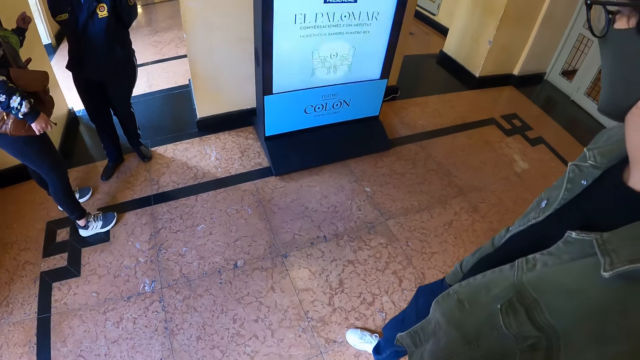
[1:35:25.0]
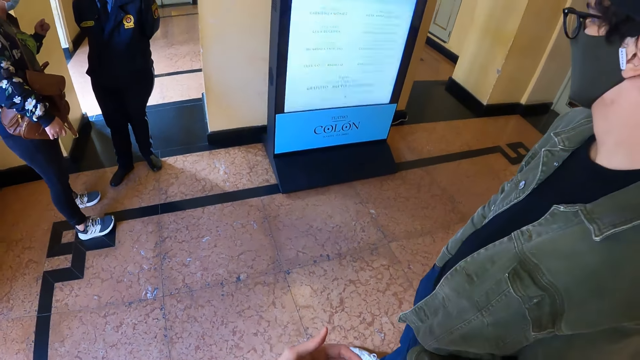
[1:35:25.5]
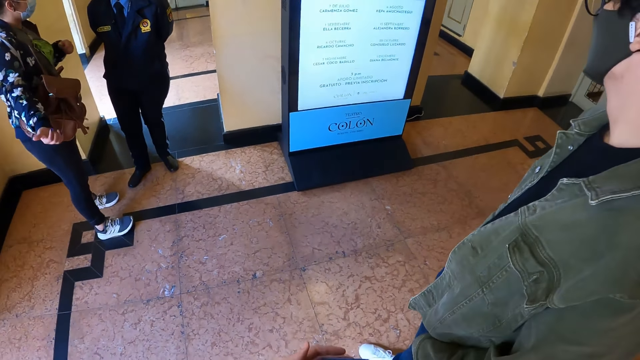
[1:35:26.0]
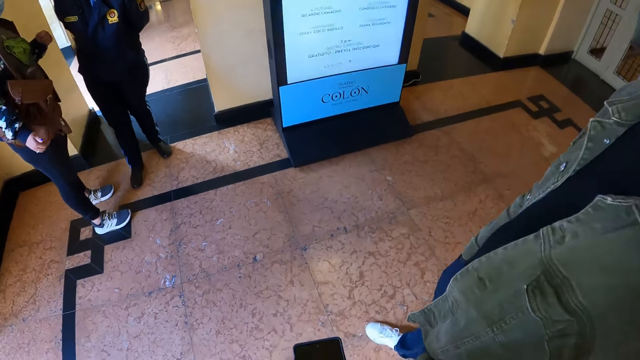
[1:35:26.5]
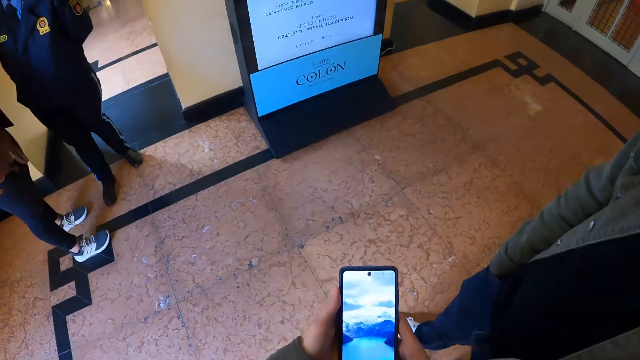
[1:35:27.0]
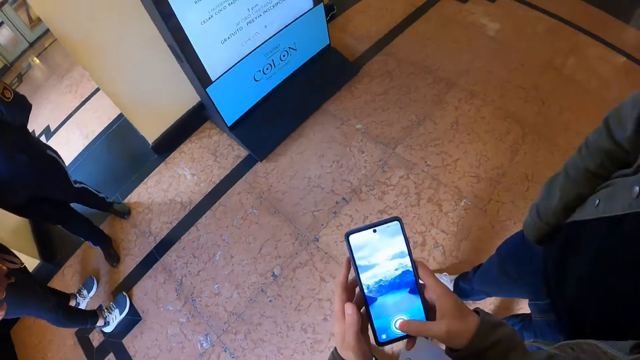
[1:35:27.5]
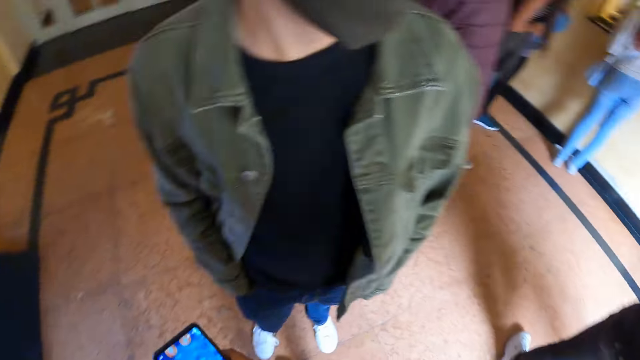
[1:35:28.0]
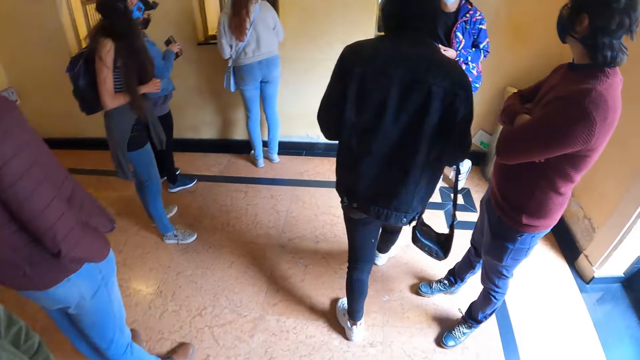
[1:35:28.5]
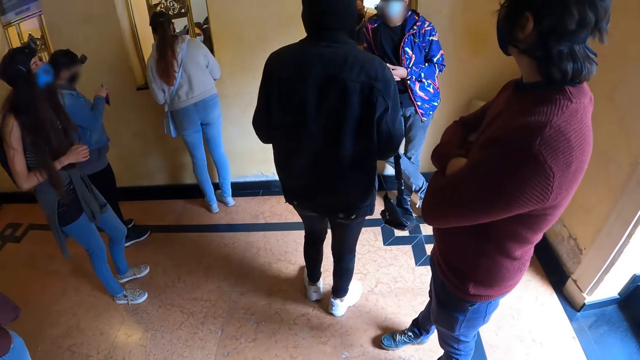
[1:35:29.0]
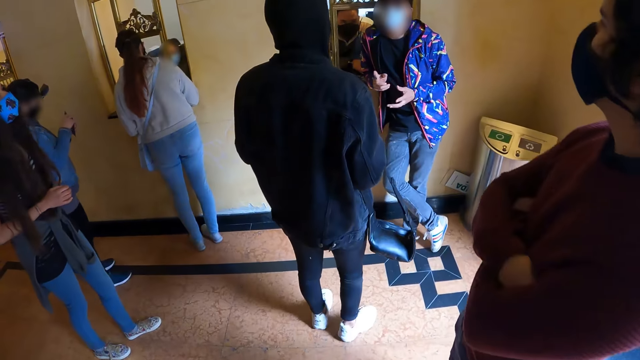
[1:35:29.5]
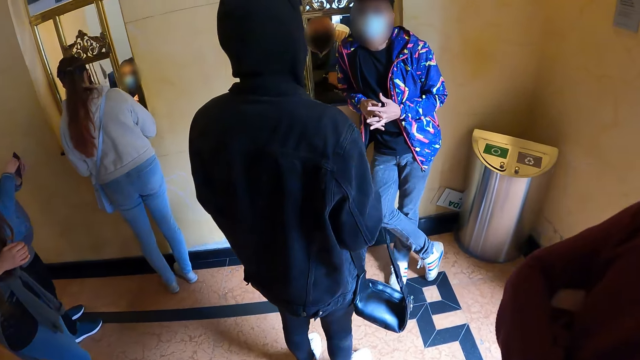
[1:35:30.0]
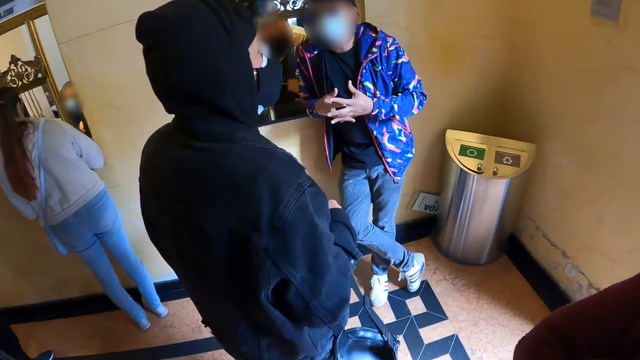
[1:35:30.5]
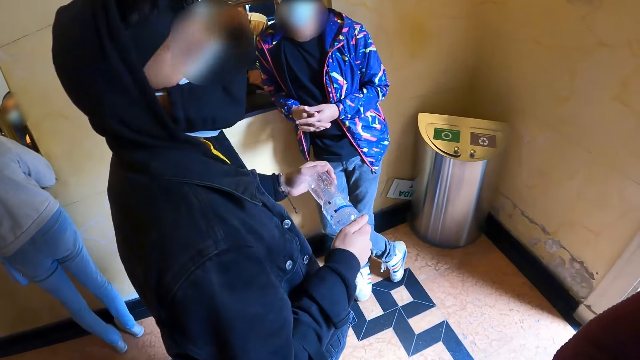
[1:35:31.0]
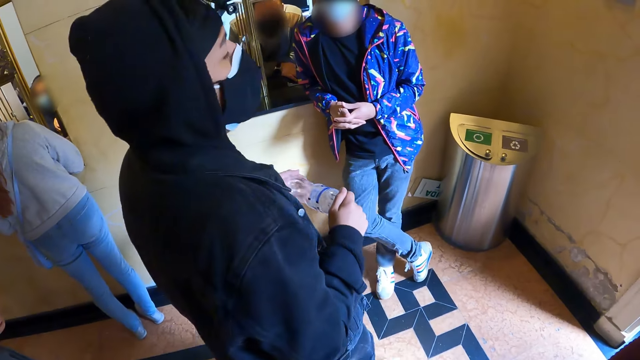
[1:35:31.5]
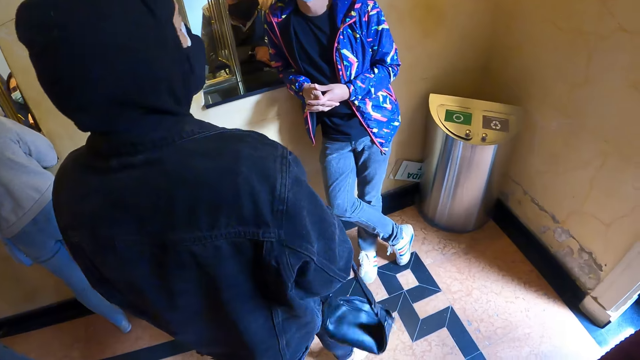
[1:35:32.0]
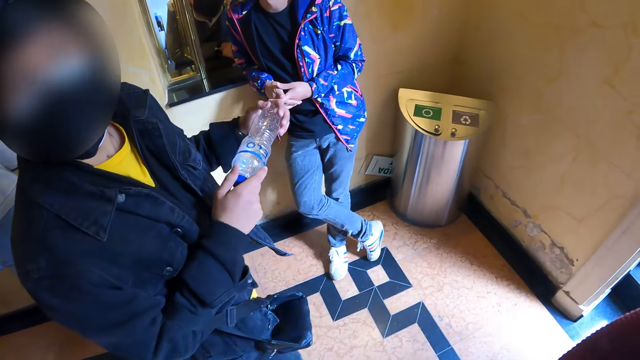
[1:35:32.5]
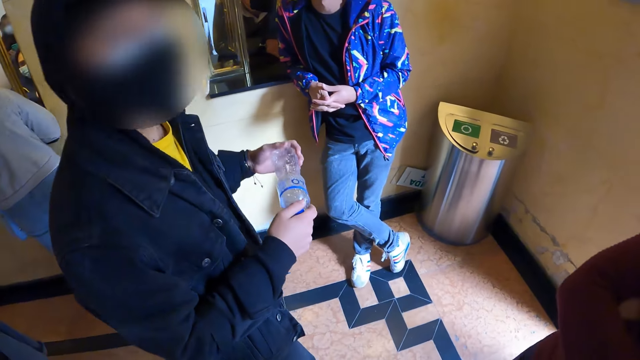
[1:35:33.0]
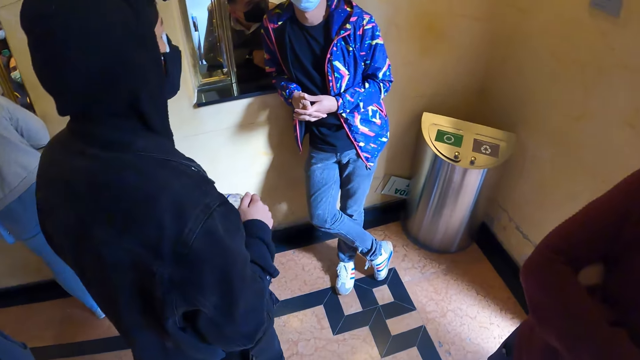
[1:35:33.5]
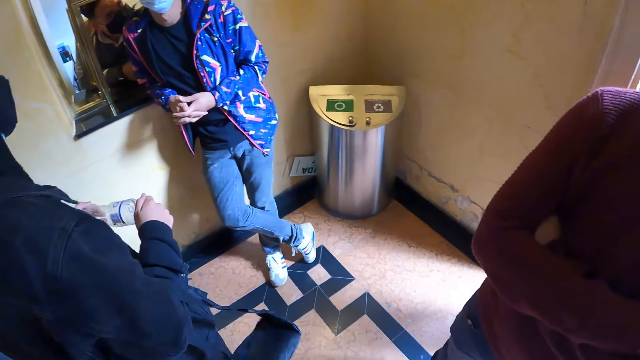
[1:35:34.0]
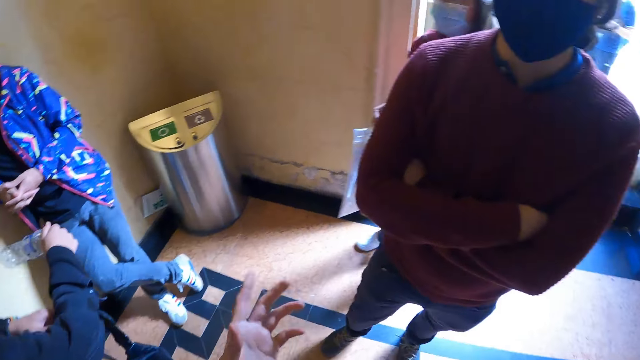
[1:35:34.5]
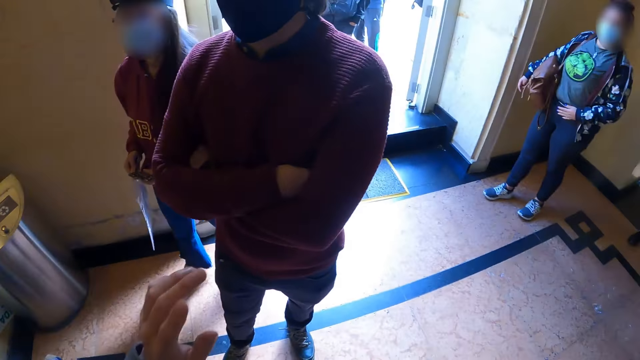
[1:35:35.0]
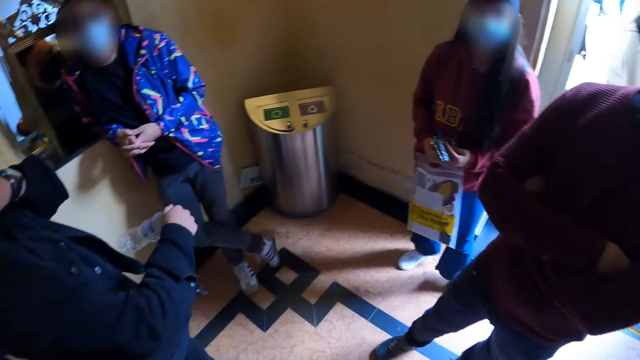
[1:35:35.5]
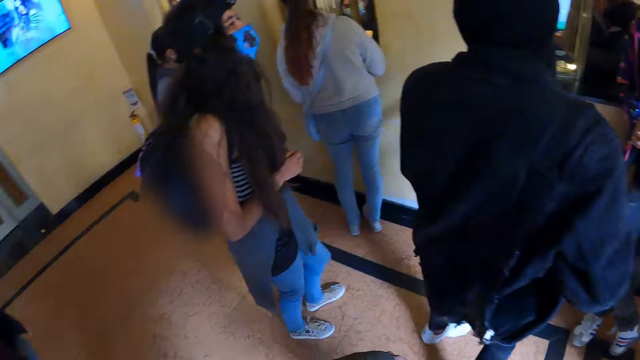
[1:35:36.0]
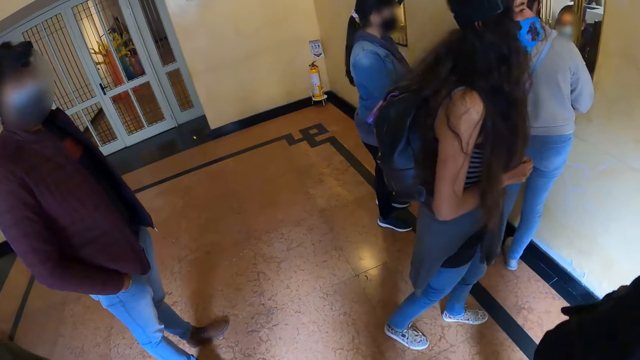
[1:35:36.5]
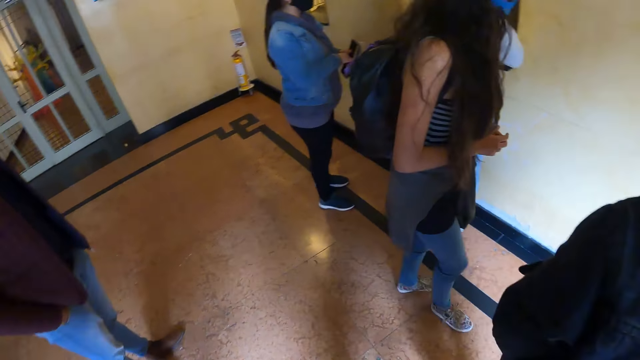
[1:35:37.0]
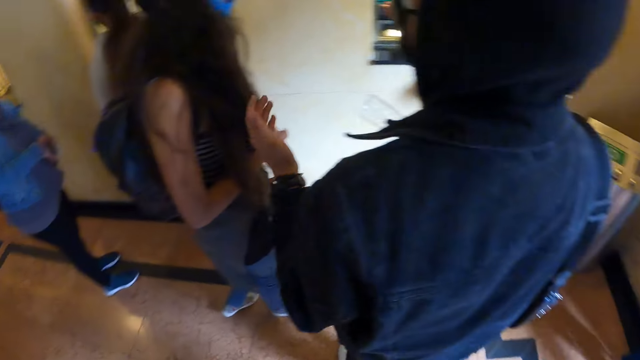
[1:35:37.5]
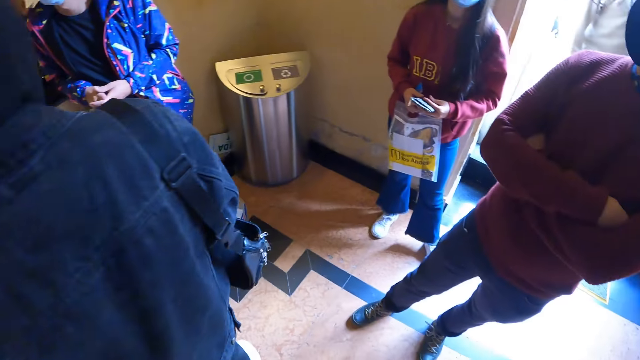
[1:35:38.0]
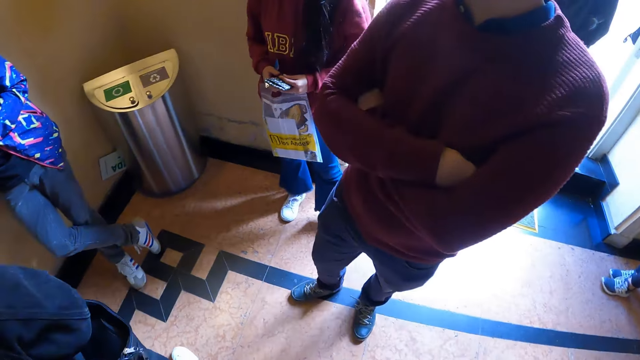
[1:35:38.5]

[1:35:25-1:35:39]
The camera wearer uses the phone and holds the phone with both hands. They look around, turn around, walk around the room, and stand near a man. The man turns to the camera wearer. The camera wearer looks around.

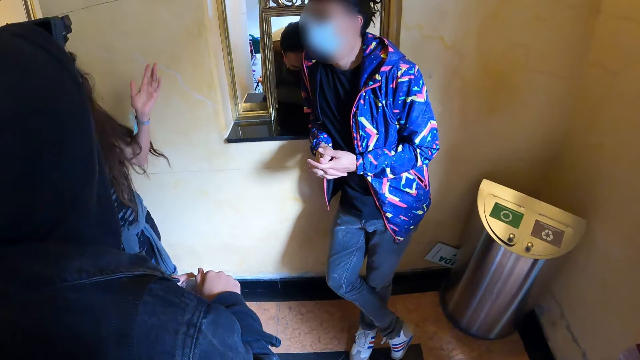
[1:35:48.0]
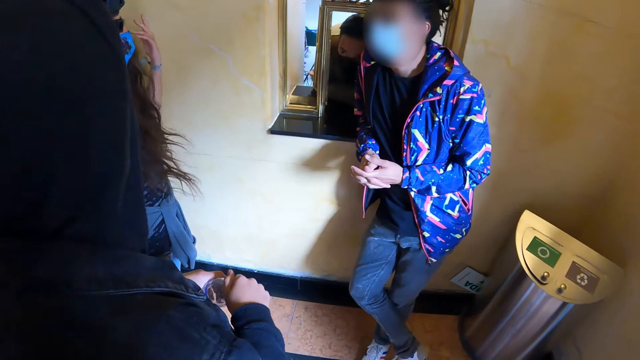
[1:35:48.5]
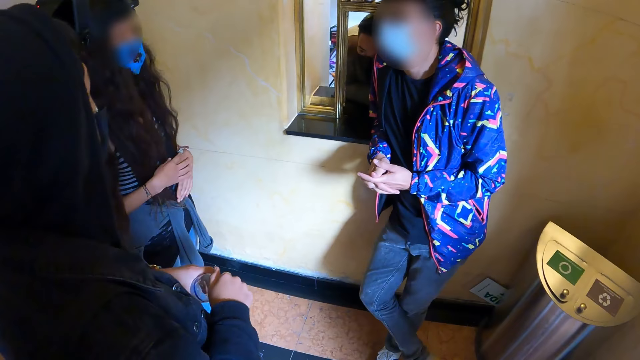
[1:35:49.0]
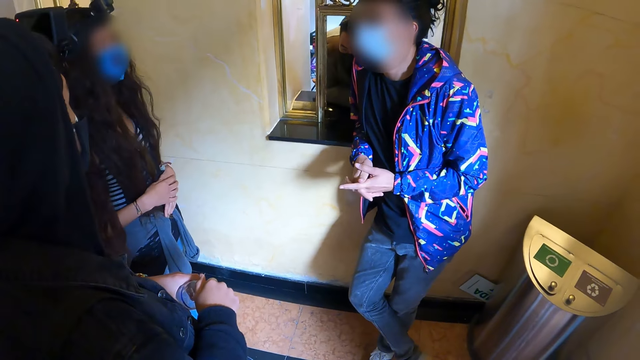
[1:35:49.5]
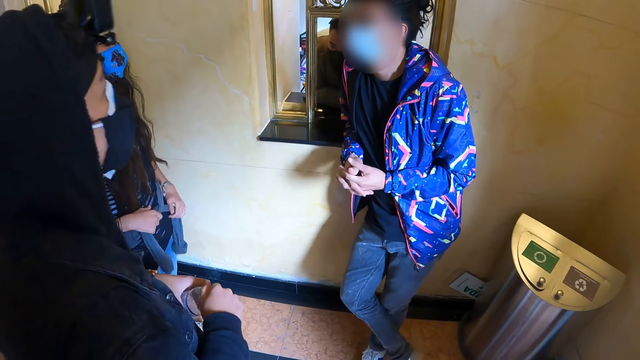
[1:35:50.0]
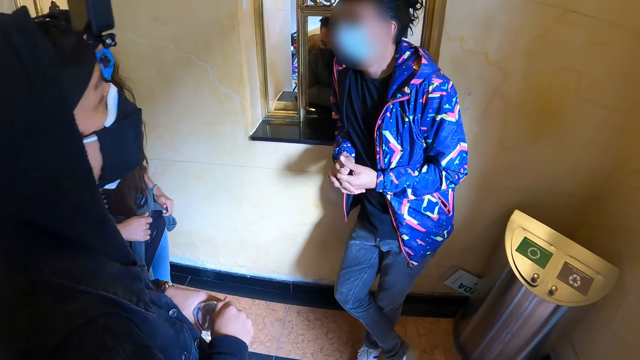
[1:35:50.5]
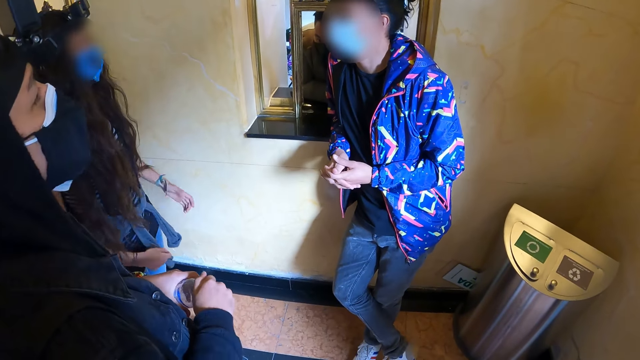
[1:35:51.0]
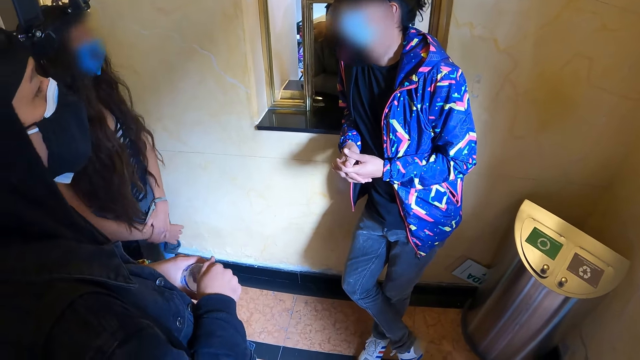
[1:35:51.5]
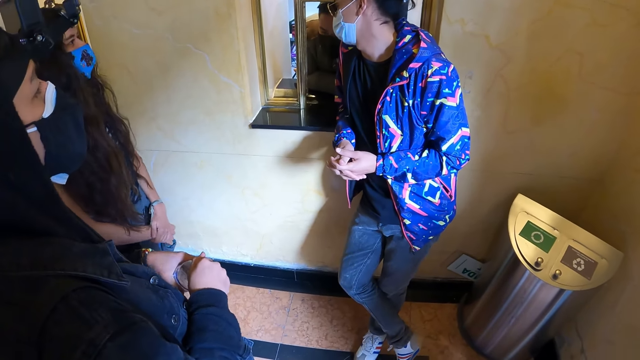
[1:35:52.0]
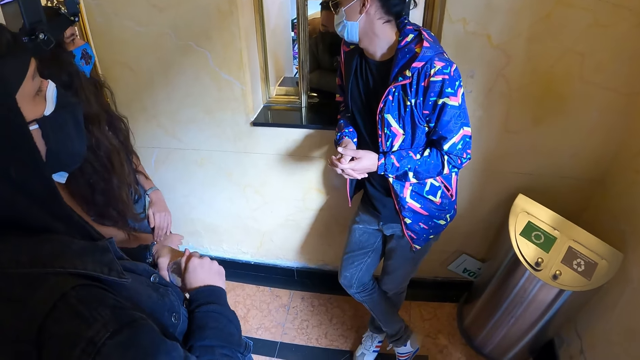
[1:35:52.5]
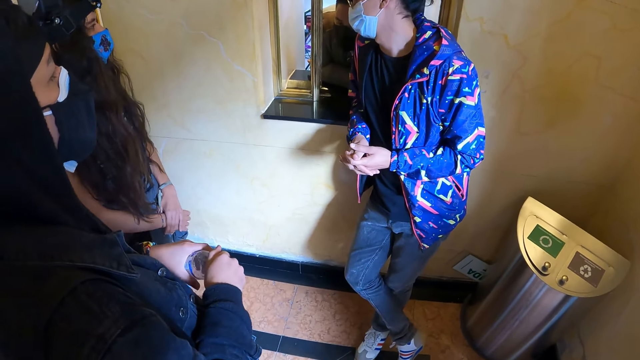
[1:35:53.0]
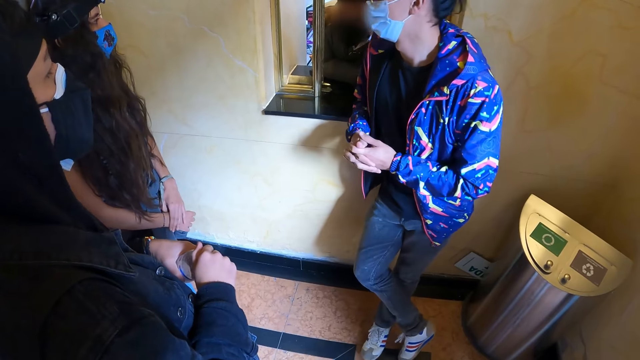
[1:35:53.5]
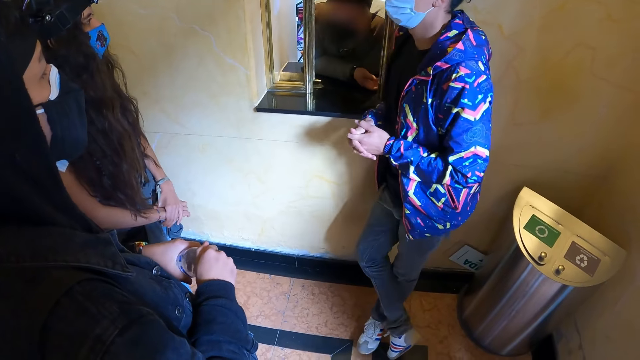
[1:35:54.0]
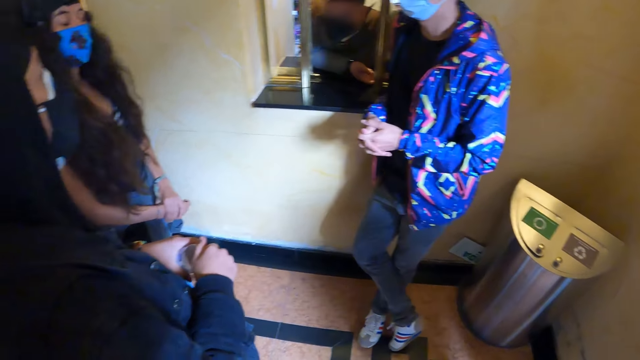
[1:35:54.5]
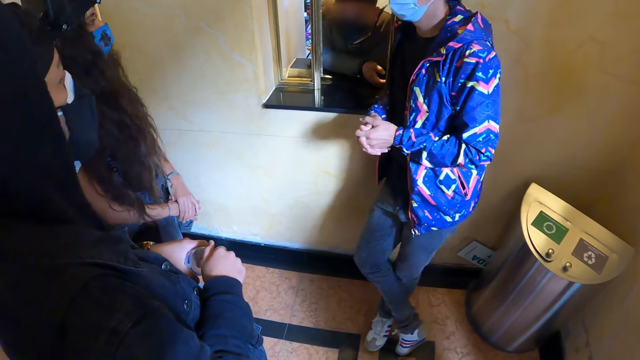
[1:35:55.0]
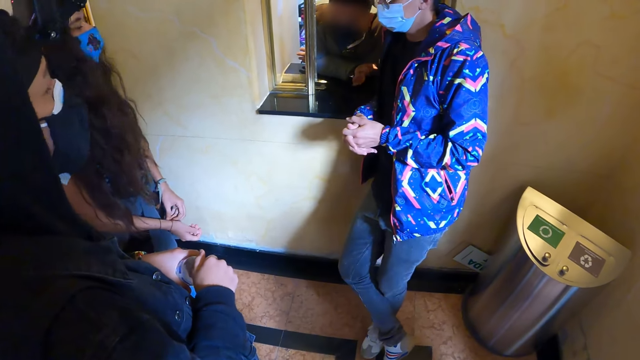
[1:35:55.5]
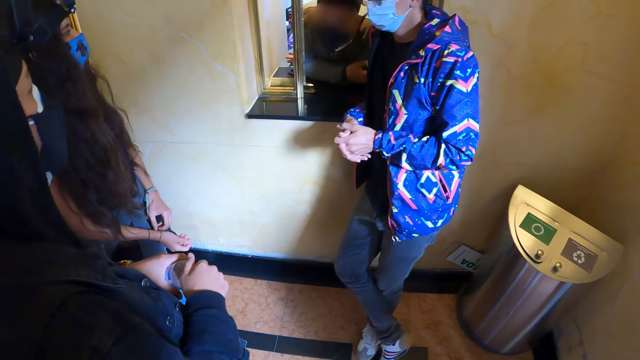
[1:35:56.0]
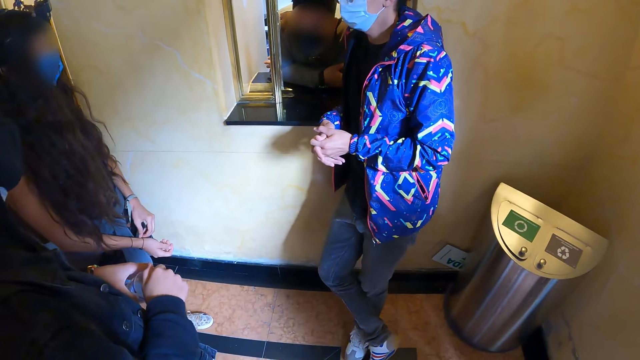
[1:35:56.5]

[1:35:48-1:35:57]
A woman interacts with friends with gestures.
